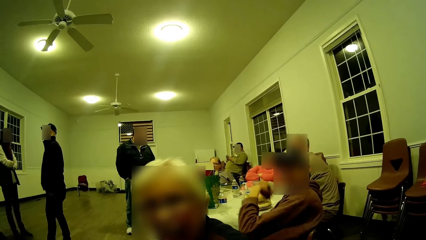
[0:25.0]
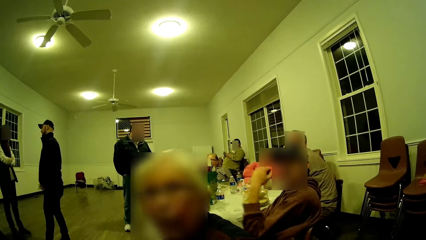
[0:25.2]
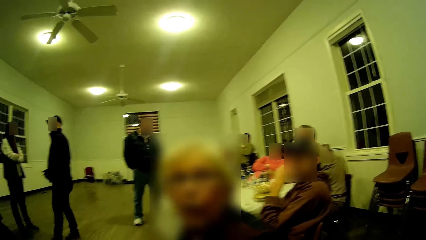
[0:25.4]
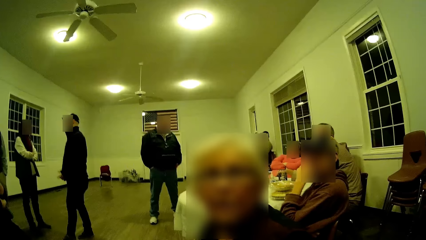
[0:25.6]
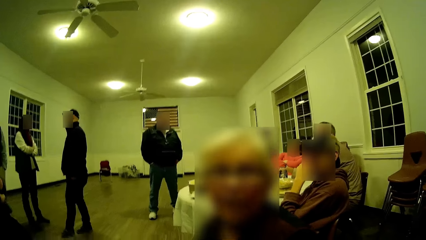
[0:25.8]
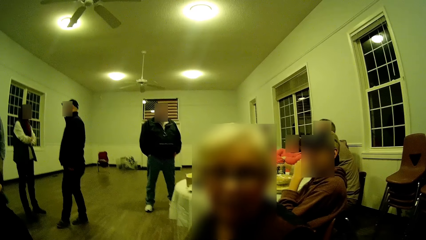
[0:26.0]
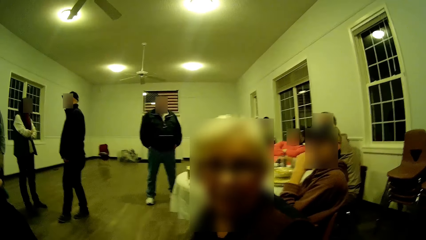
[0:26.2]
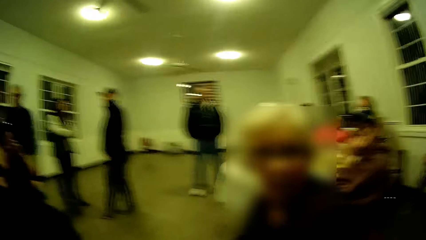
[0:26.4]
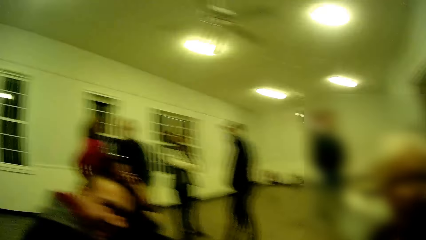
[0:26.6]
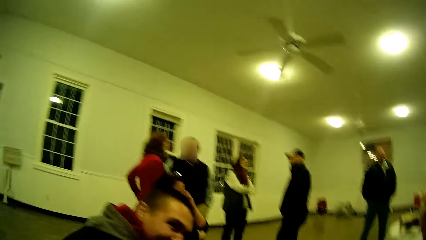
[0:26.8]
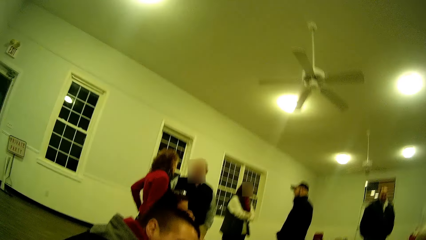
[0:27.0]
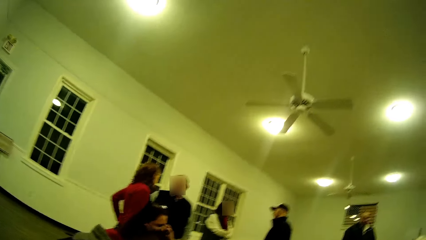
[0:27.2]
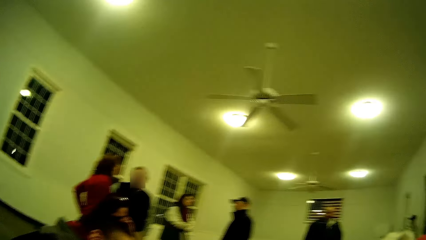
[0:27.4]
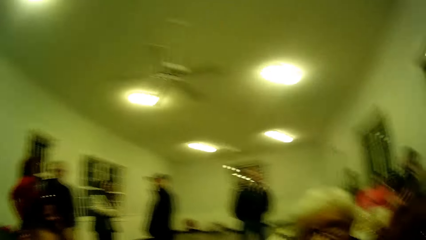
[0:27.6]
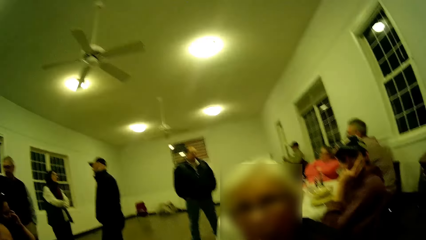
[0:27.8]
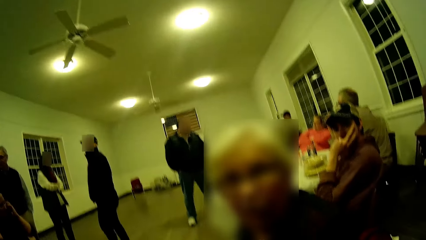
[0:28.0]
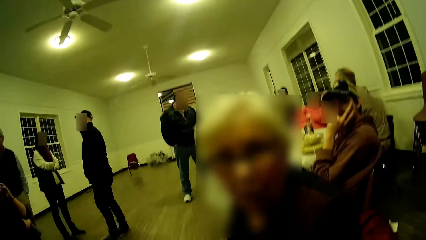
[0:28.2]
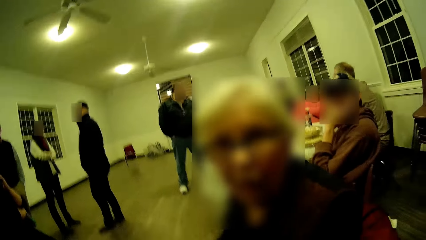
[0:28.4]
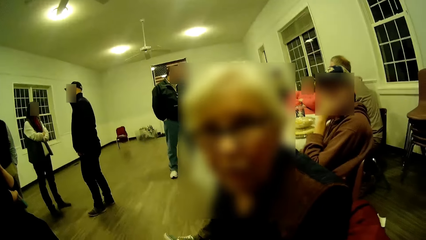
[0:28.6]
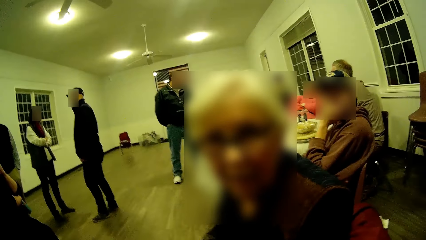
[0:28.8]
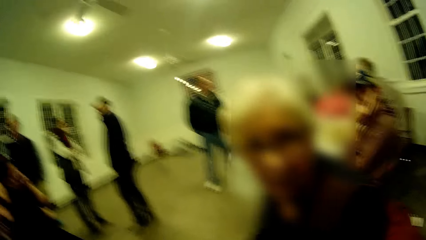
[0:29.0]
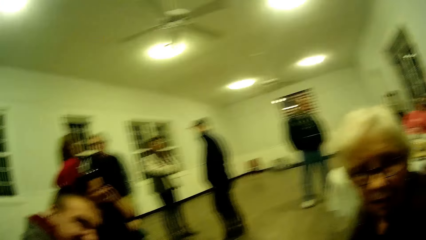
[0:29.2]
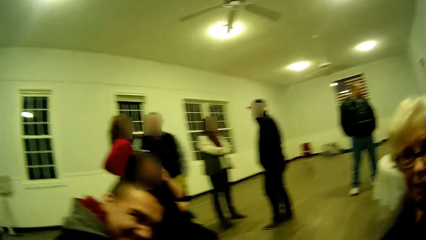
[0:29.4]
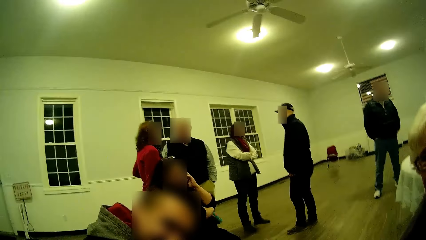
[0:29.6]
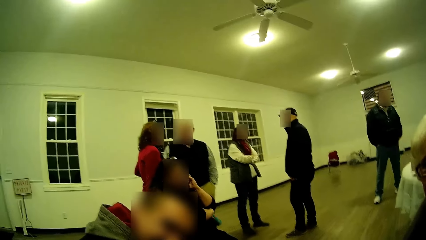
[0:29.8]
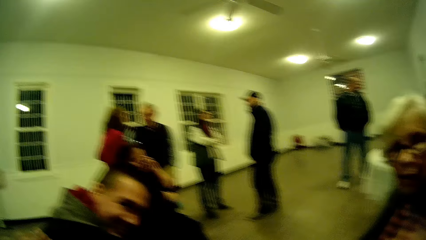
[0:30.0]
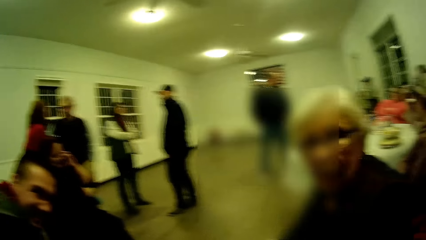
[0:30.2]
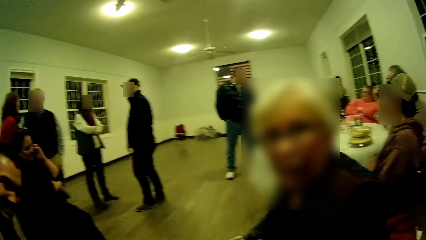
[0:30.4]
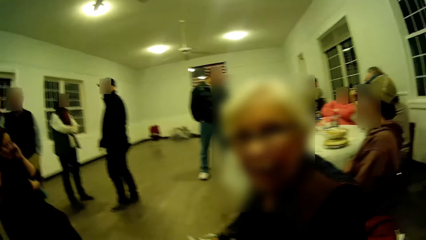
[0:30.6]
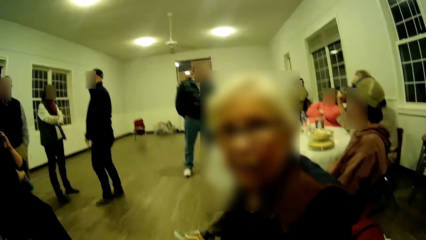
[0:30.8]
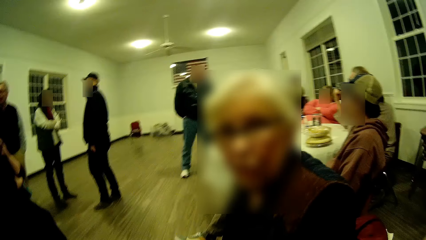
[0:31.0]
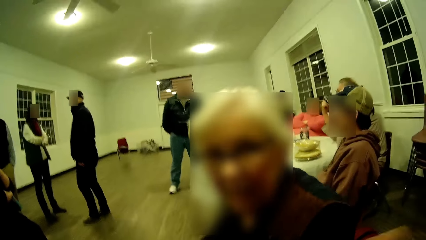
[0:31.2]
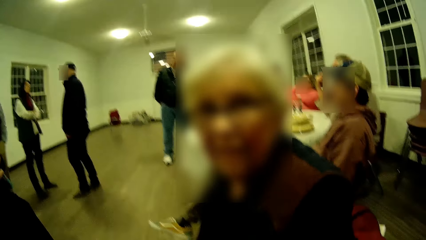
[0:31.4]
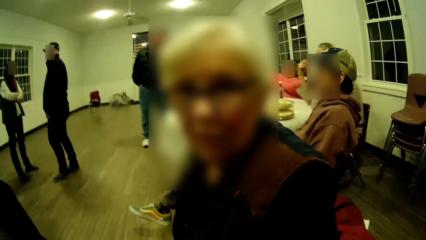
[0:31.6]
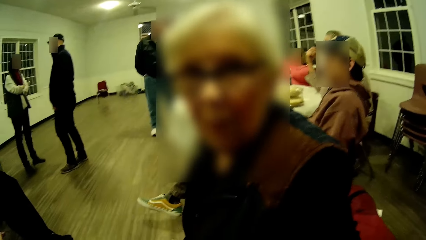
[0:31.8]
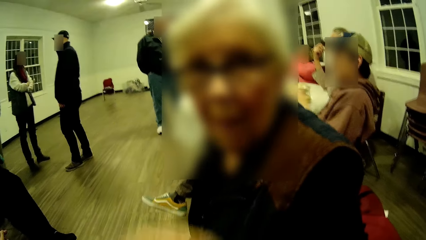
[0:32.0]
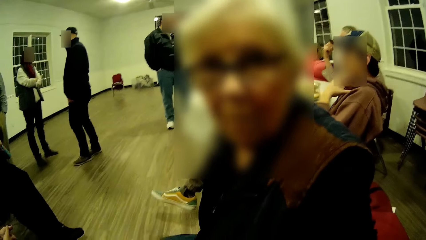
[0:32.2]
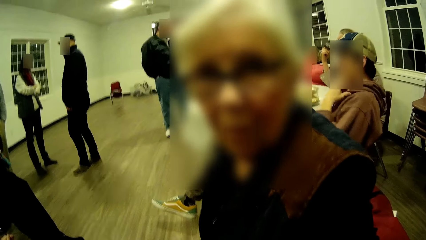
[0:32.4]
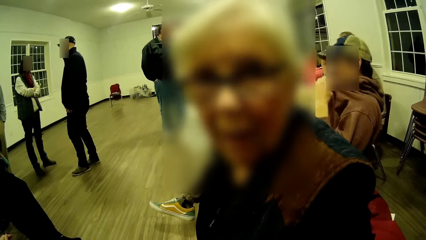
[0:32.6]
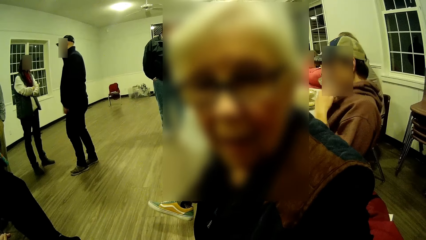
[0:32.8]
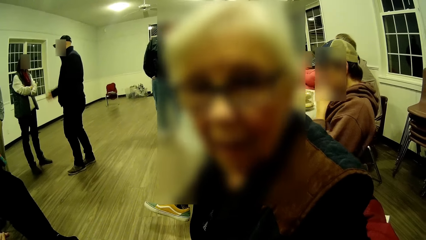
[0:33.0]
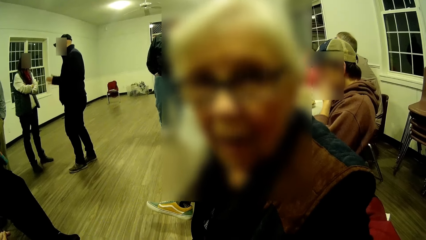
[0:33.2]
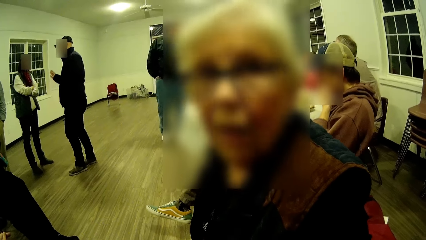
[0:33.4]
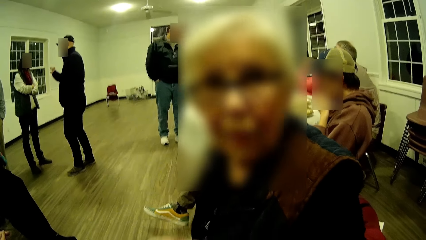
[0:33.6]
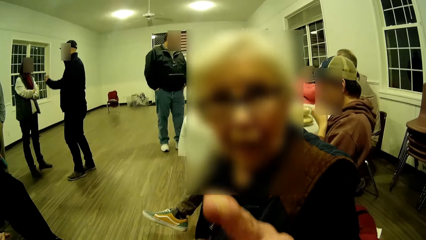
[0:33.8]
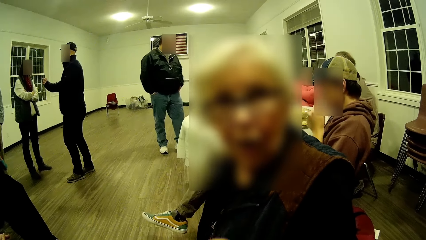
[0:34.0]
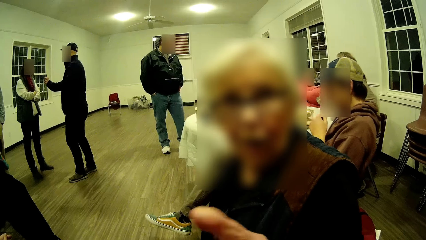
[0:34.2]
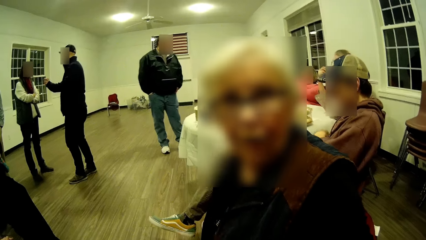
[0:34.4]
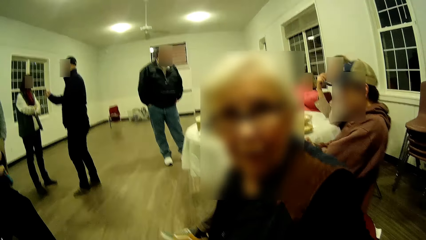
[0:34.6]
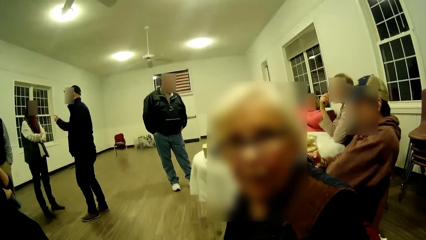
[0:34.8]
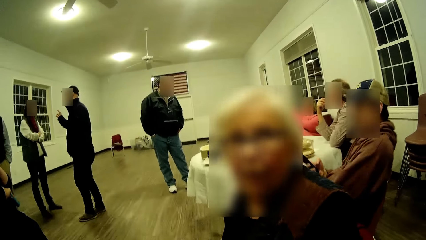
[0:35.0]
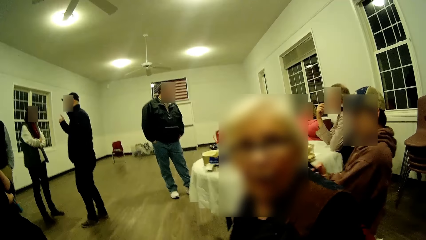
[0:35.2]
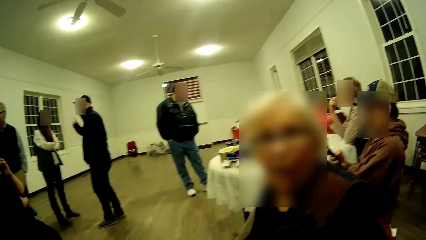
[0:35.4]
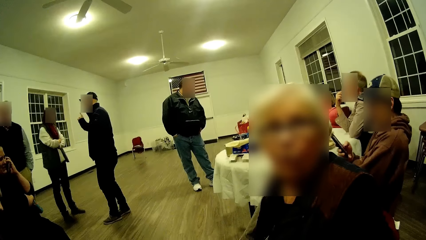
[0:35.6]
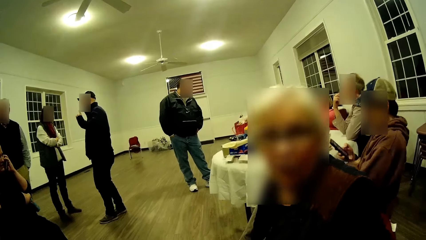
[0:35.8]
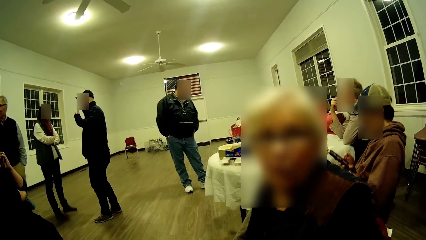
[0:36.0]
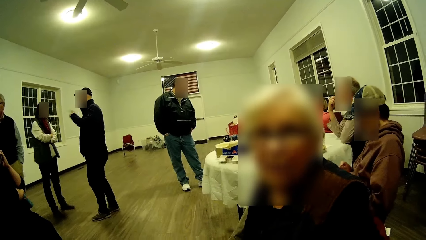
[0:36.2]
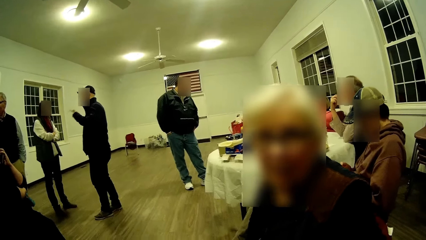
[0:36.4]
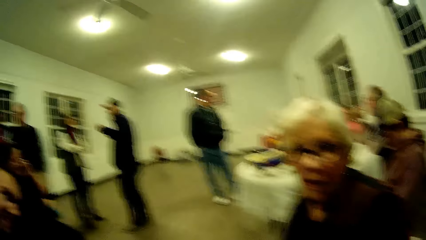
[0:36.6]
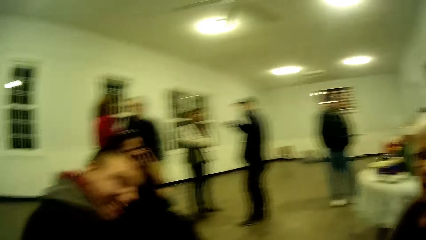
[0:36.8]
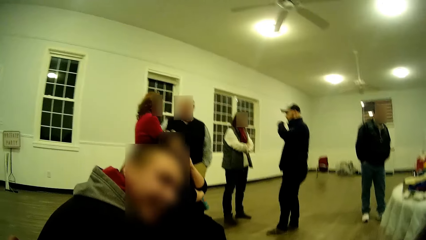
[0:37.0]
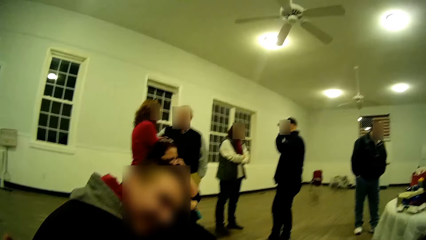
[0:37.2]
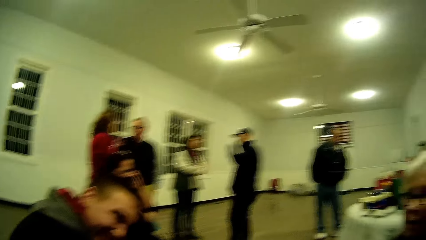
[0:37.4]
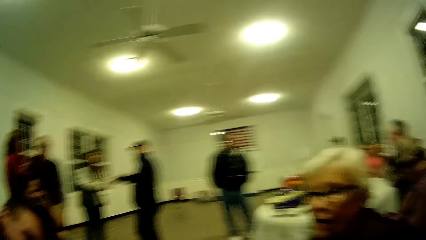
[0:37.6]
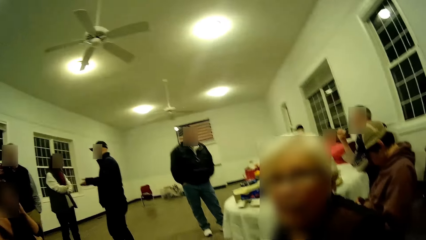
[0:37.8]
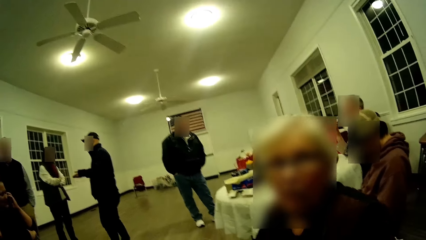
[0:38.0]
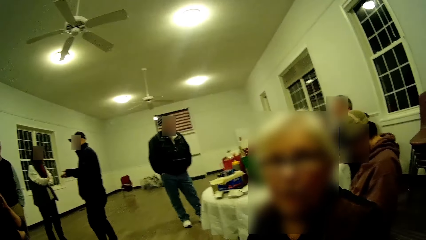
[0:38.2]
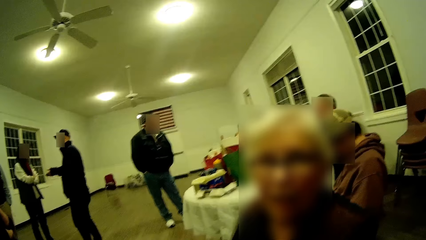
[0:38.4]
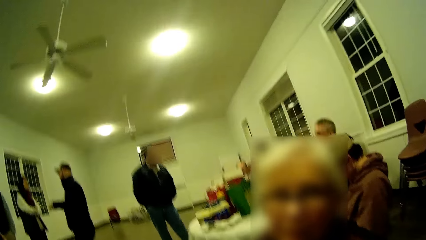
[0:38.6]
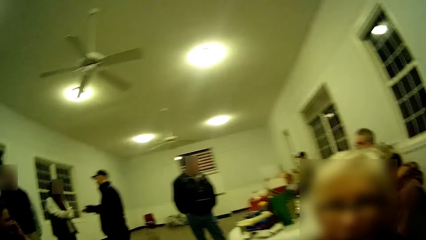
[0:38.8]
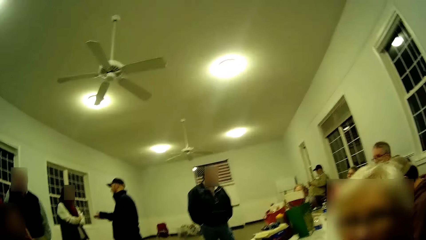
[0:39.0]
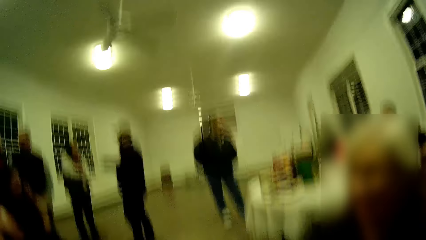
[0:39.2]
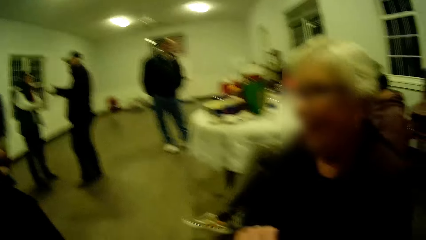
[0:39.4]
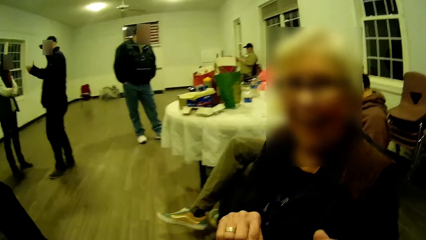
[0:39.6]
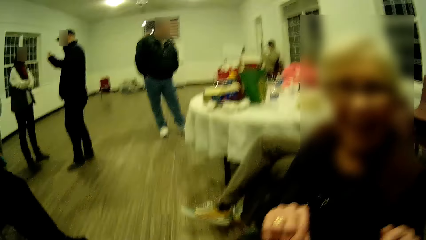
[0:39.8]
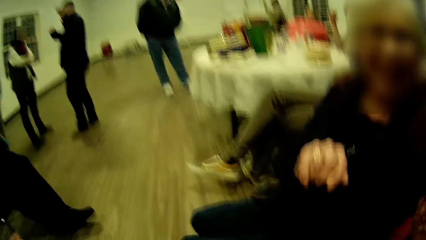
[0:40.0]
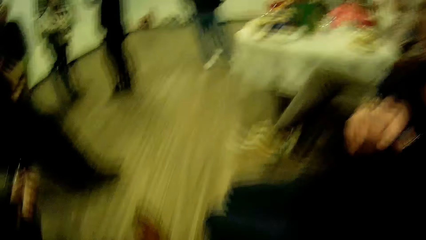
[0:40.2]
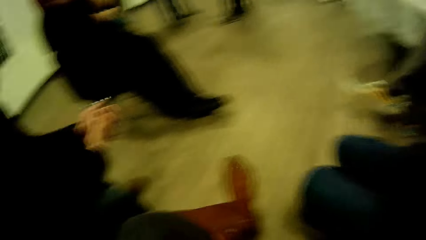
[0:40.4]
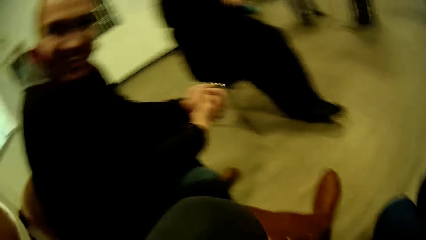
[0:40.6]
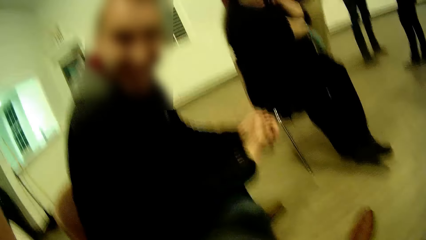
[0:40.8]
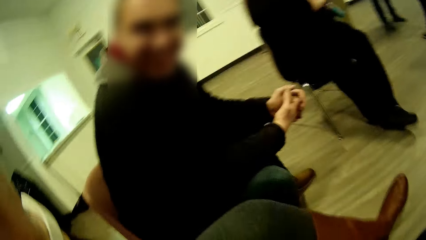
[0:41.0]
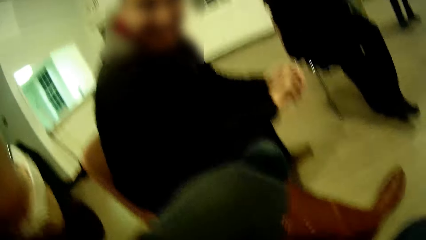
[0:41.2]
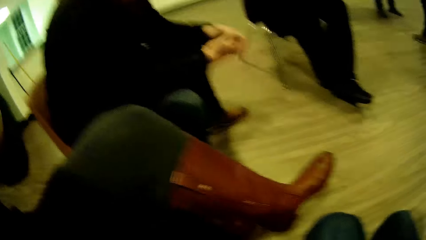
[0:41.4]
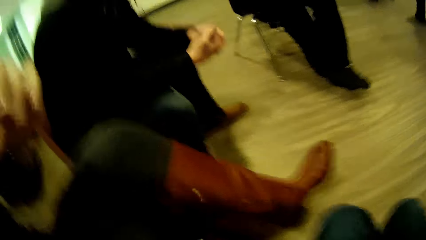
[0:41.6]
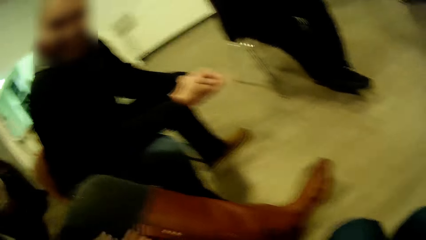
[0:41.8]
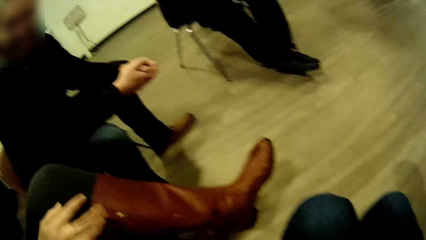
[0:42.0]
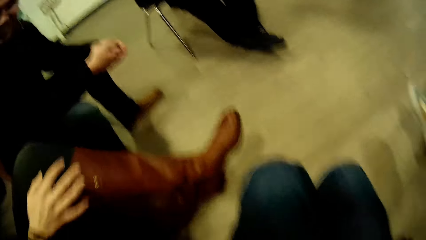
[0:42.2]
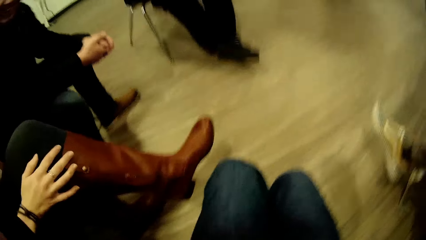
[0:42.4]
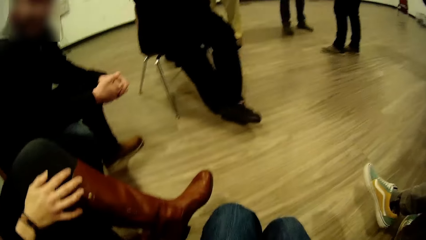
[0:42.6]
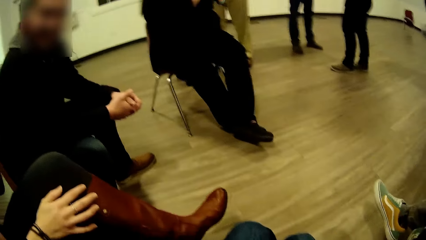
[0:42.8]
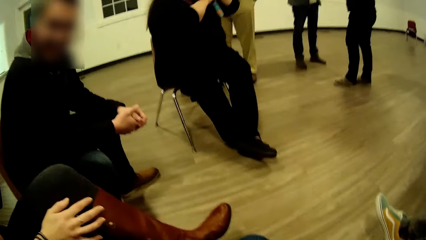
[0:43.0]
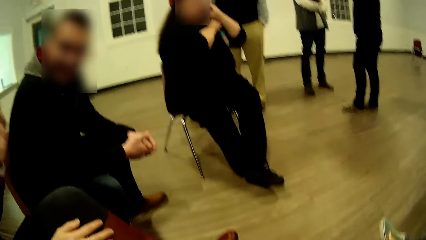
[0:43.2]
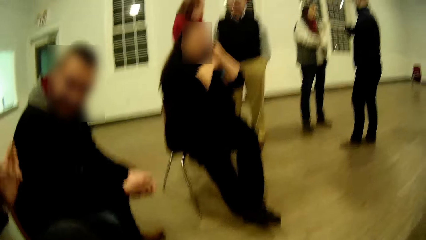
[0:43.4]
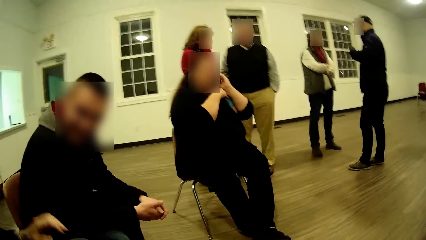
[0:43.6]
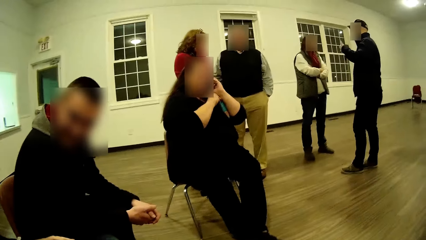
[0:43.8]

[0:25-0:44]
The camera wearer looks around. The man laughs. The camera wearer converses. The woman talks, moves her hand around and returns her hand. The woman looks at the camera. The man talks. The woman replies. The woman talks, moves her hand around and returns her hands together. Another woman appears.
